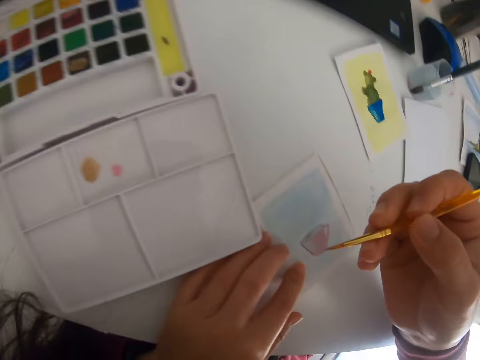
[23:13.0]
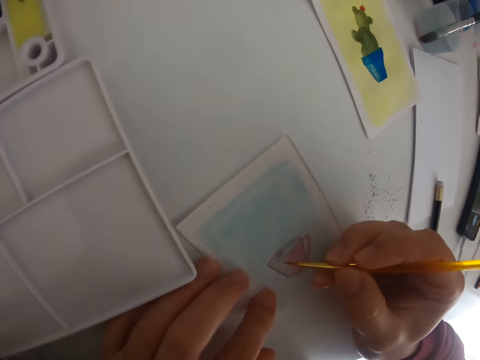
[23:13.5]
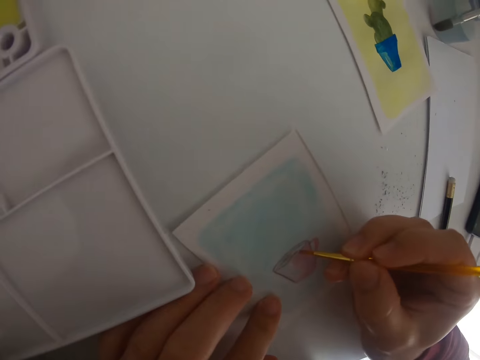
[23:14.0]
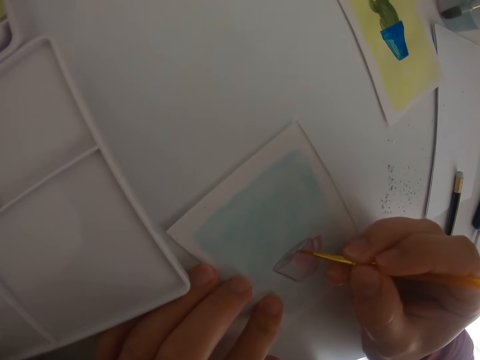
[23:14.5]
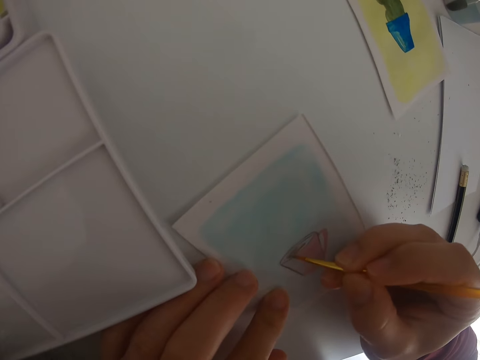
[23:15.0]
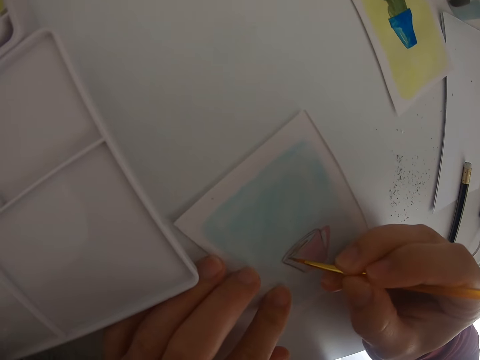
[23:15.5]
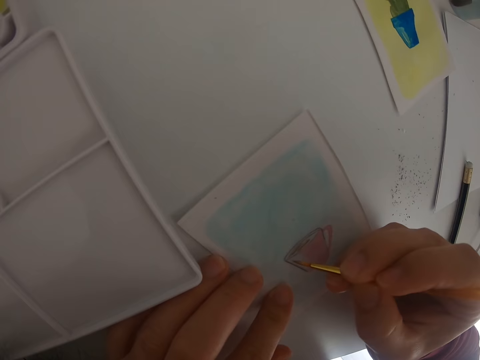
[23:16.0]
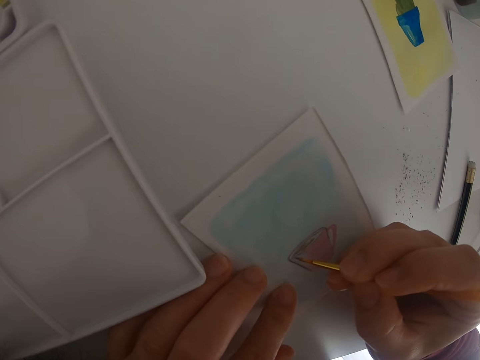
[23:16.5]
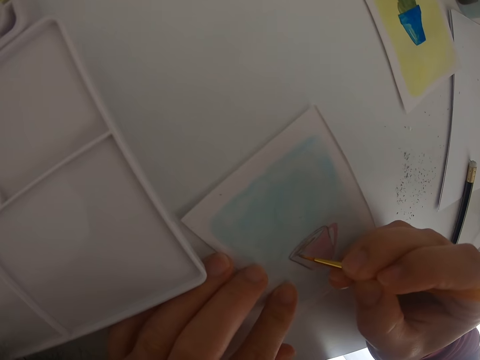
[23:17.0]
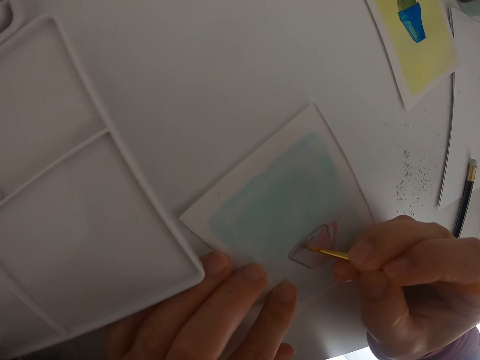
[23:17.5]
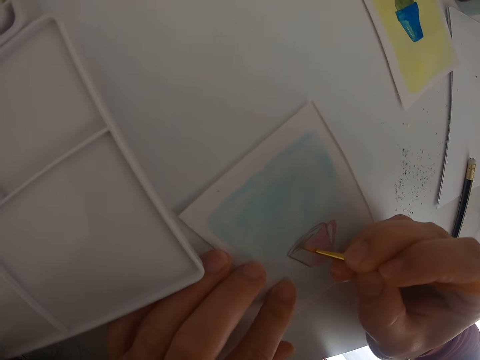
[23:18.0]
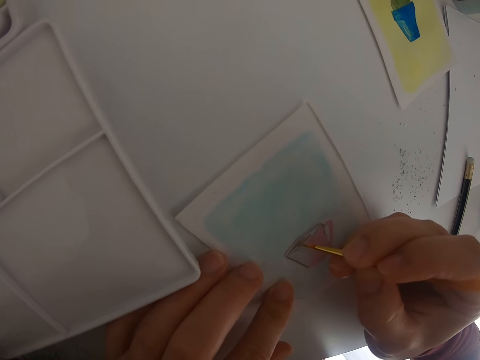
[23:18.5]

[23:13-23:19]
The camera wearer moves the paint brush. They paint a drawing on a piece of paper.

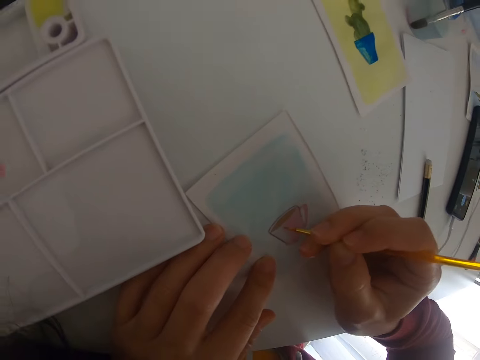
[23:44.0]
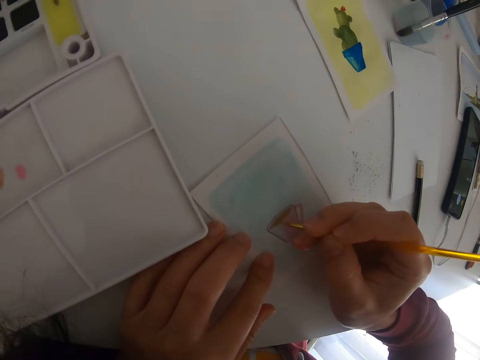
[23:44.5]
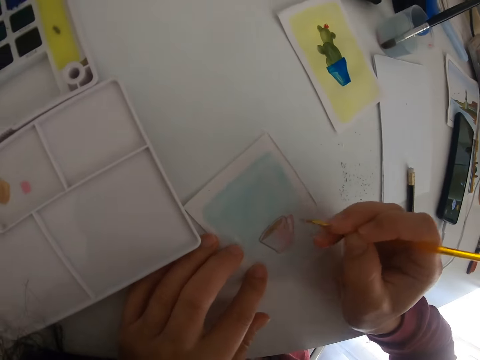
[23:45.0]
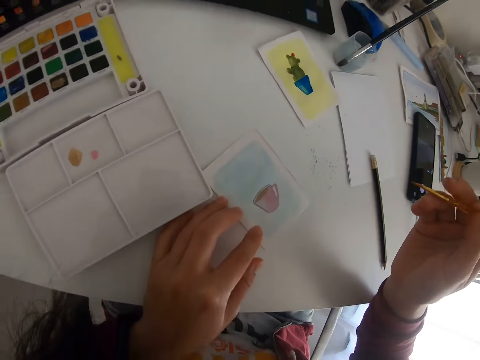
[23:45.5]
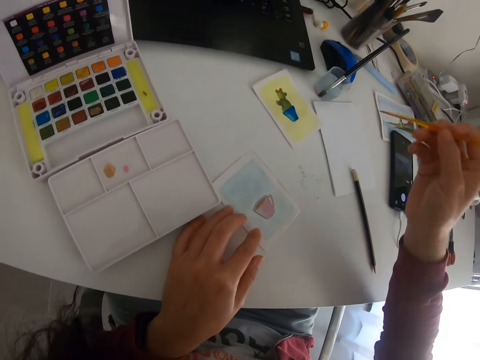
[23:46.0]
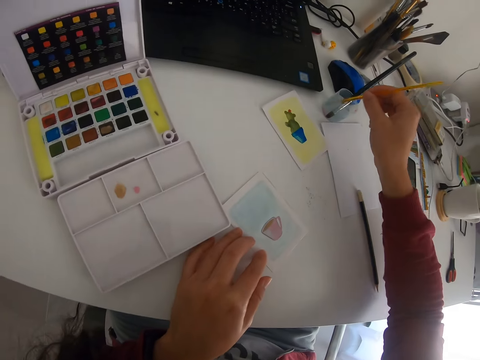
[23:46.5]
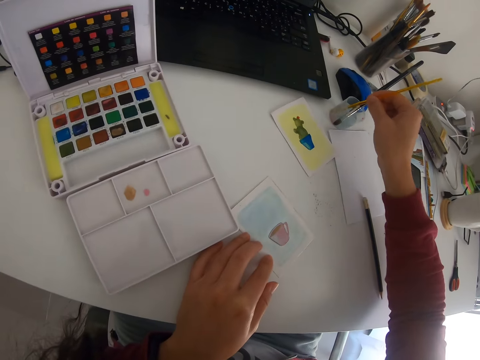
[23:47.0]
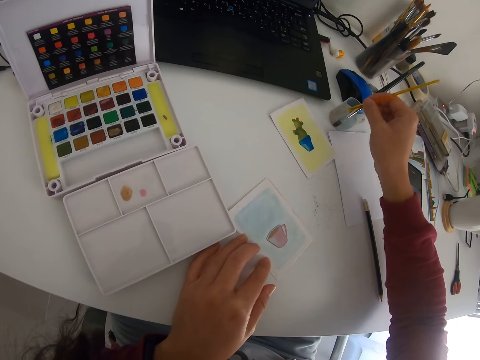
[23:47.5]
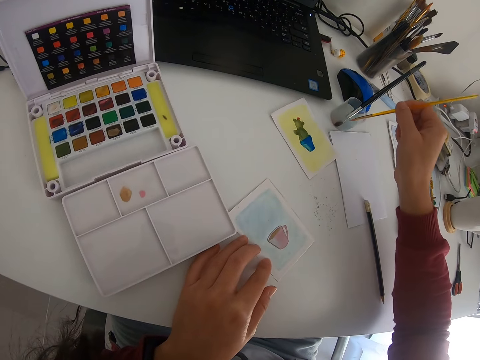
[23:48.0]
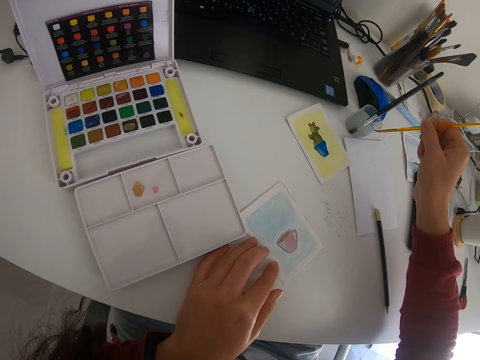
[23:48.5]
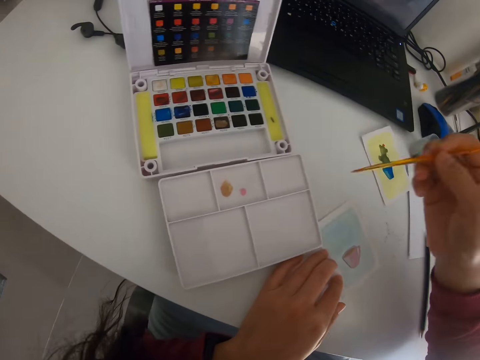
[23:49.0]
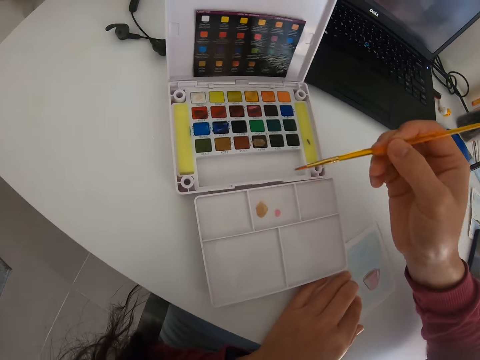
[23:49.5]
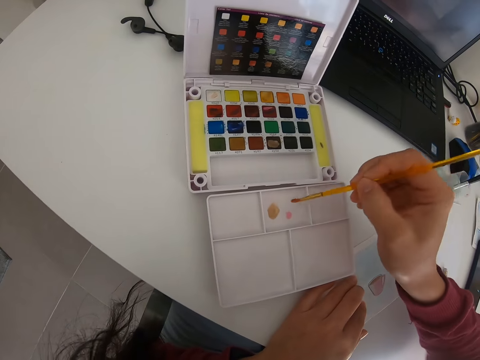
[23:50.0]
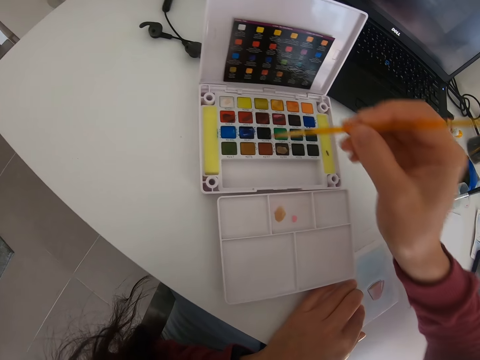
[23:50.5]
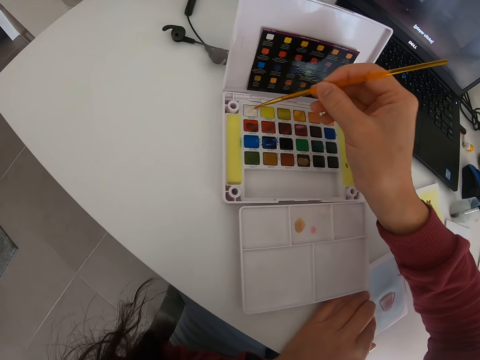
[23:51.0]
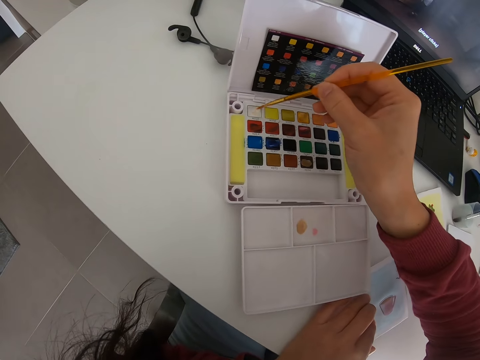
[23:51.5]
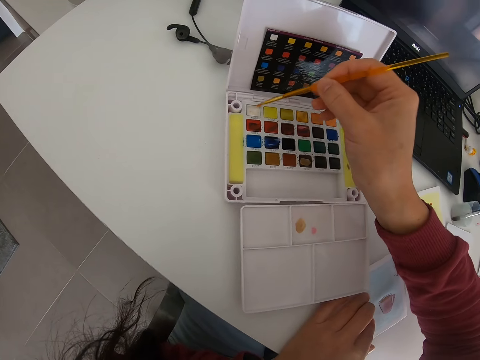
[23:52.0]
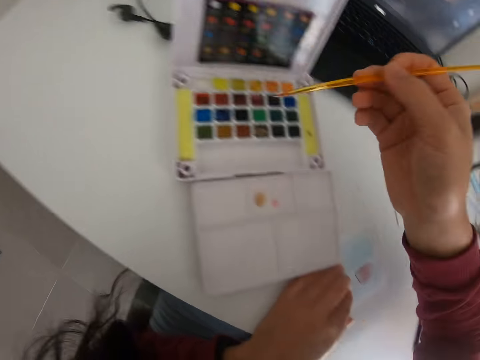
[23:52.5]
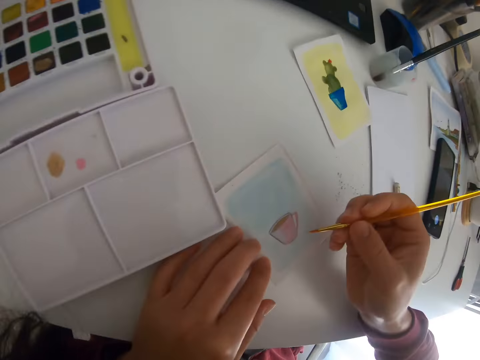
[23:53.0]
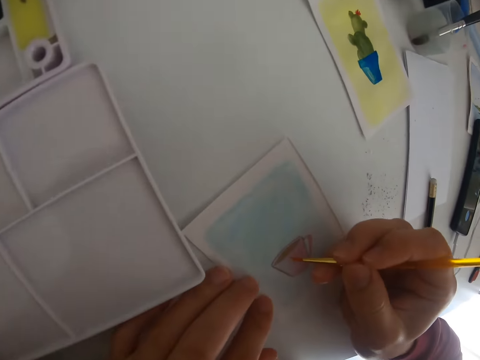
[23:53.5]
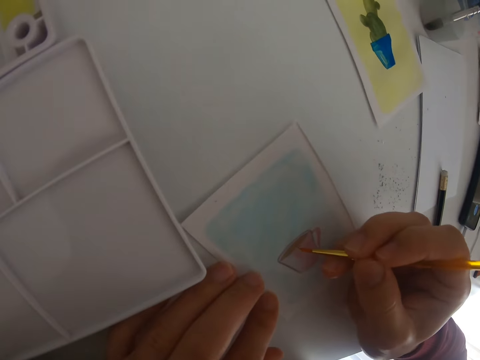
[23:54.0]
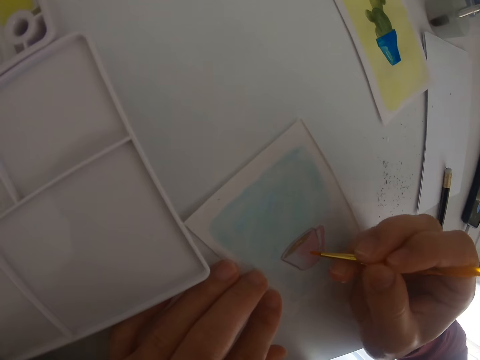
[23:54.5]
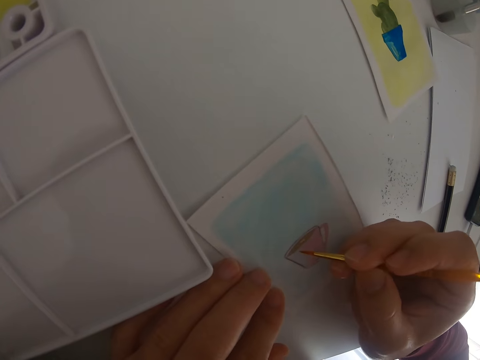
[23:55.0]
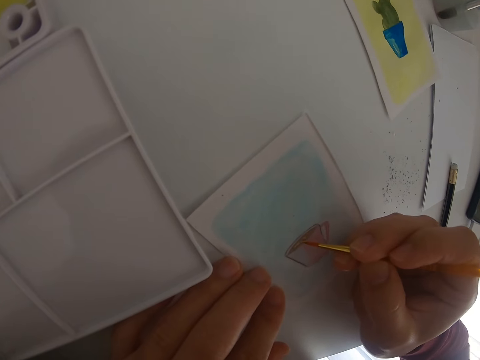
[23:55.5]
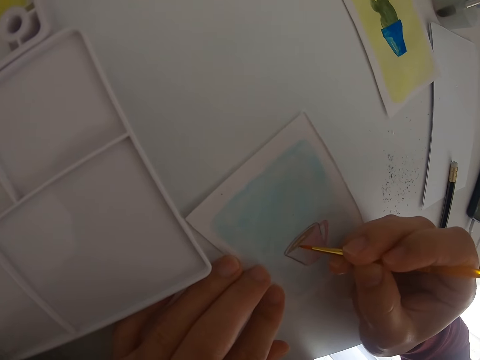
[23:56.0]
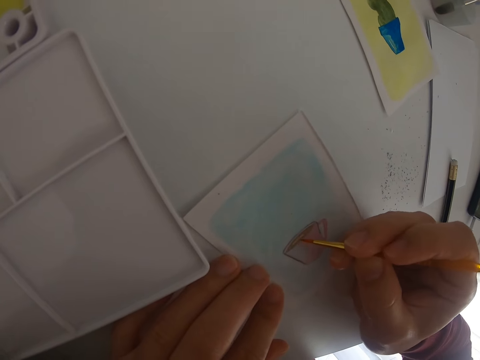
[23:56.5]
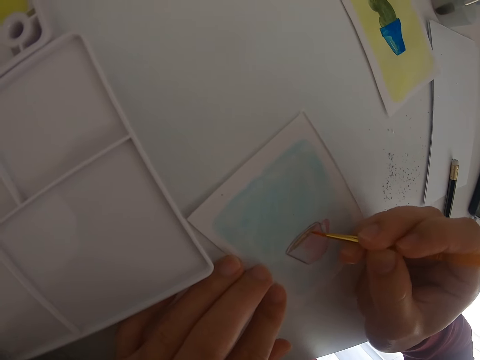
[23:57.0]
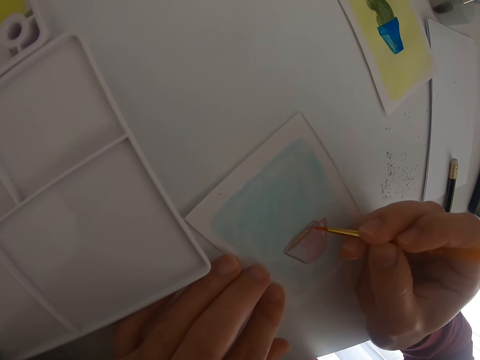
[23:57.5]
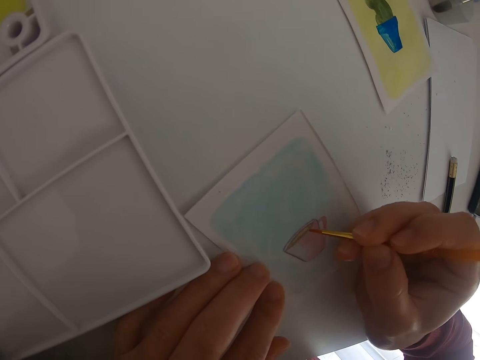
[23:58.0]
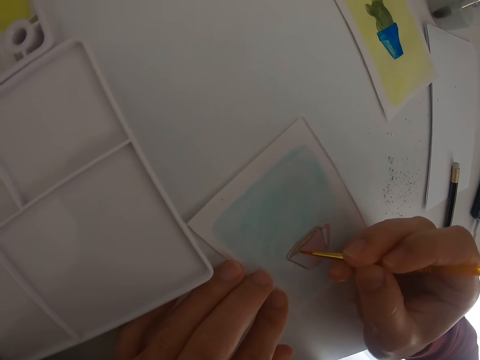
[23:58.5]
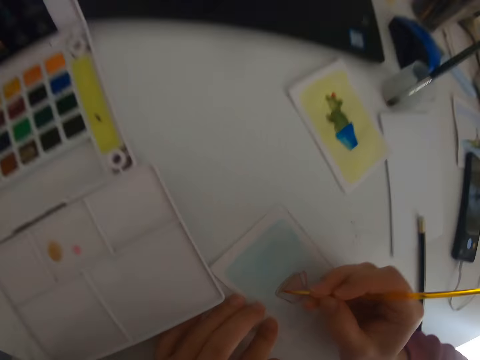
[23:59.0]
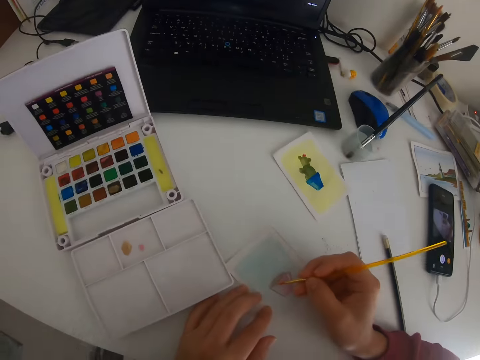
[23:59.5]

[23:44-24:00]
The camera wearer moves the paint brush. They lift the right hand. They dip the paint brush in the water. They rub off excess liquid. They move the paint brush. They rub the paint brush on the board. They move the paint brush. They dip the paint brush in the paint. They rub the paint brush on the paint. They move the paint brush. They paint a drawing on a piece of paper.

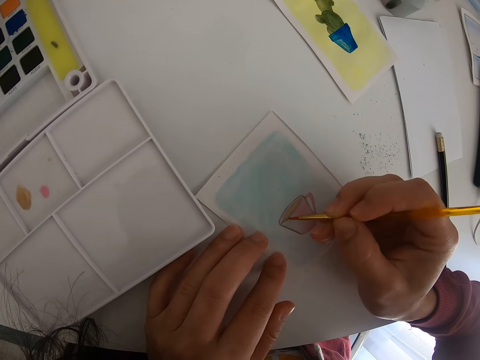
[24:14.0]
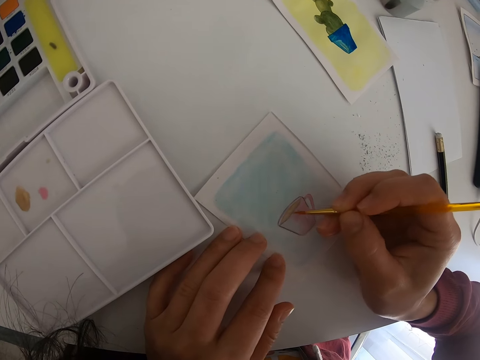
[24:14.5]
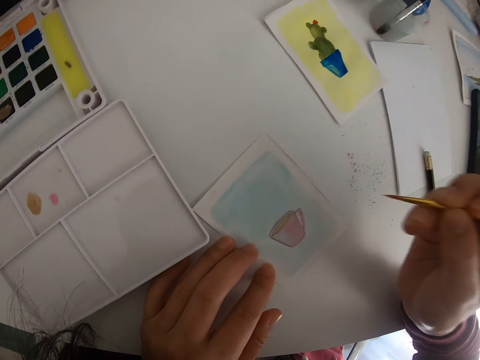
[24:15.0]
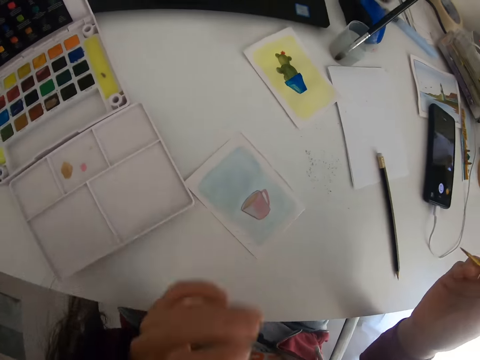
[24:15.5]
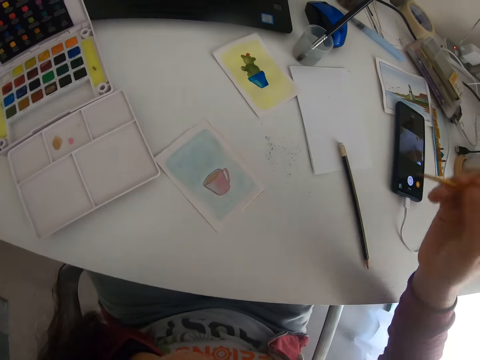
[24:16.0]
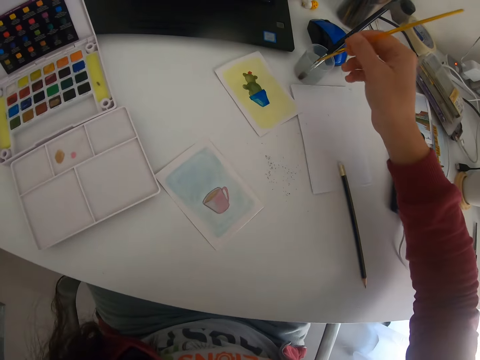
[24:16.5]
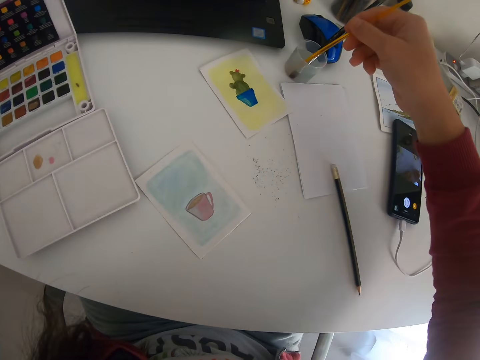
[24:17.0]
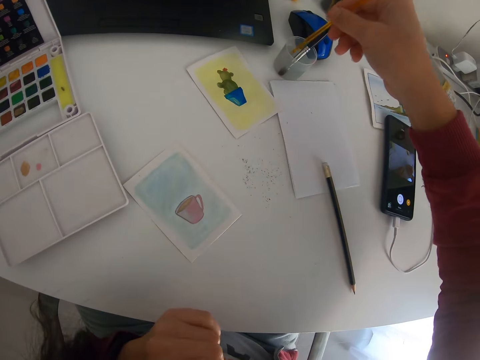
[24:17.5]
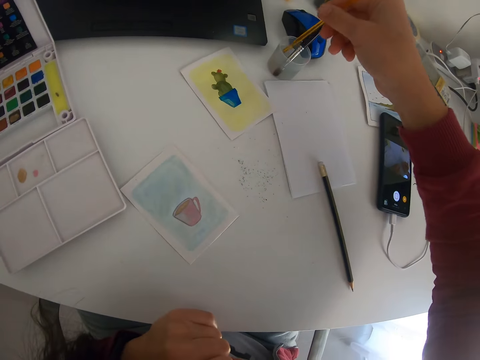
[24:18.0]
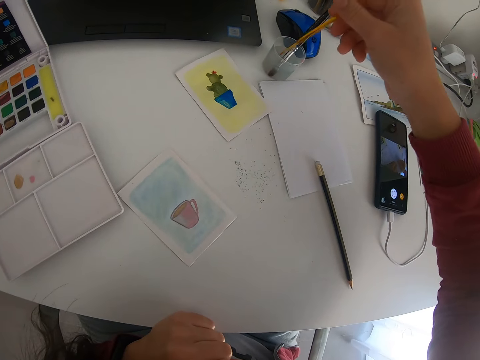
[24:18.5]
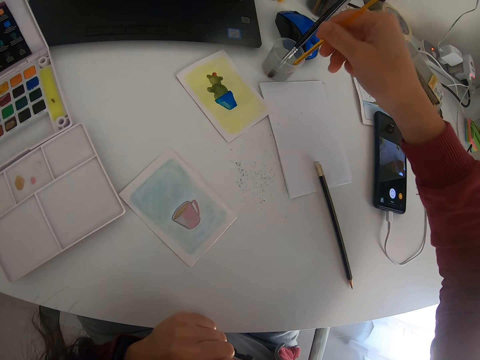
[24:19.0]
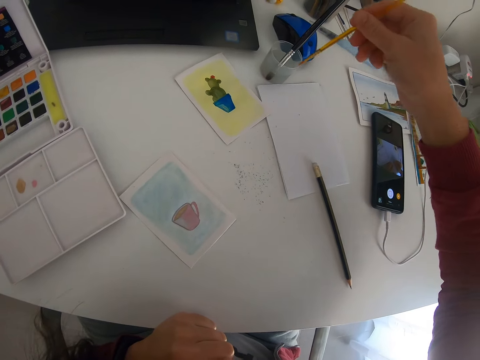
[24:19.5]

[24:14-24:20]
The camera wearer moves the paint brush. They lift the right hand. They take off the left hand from the table. They dip the paint brush in the water.
